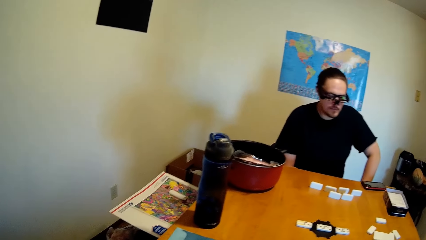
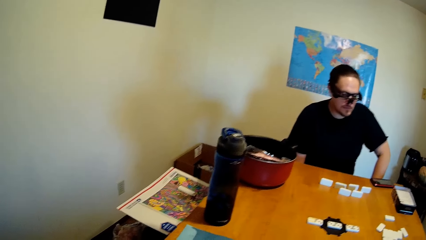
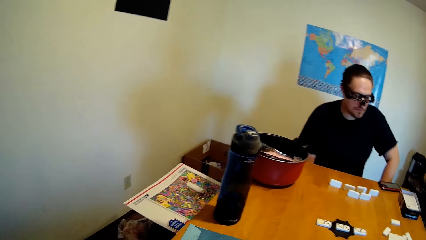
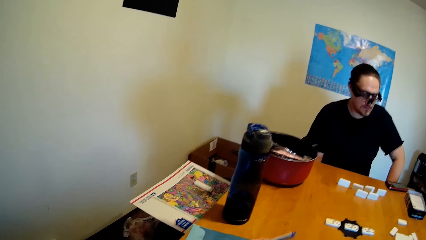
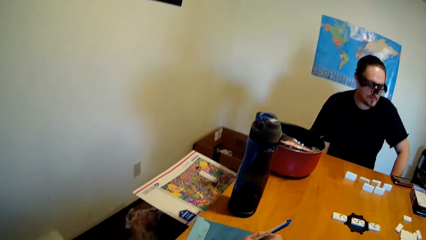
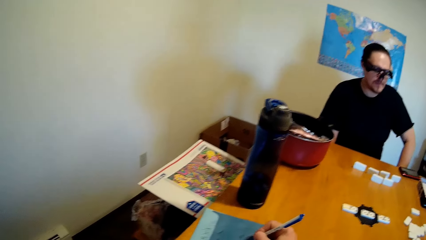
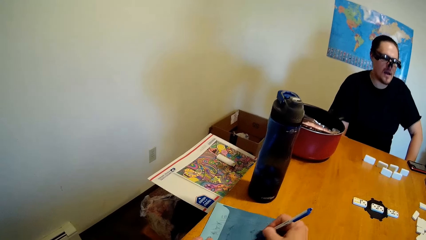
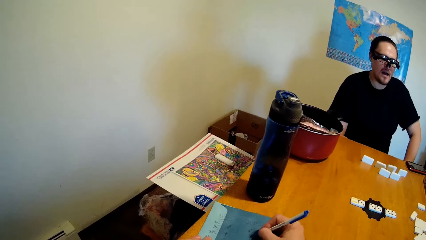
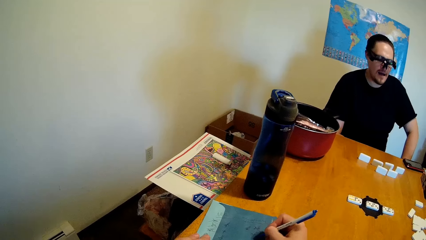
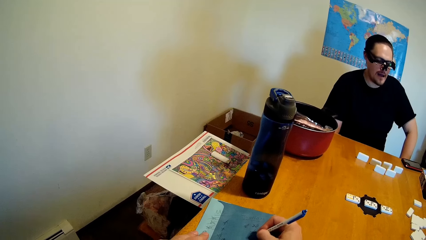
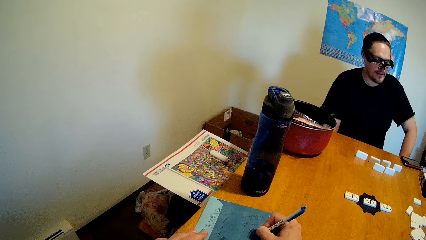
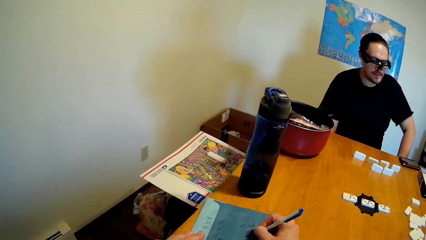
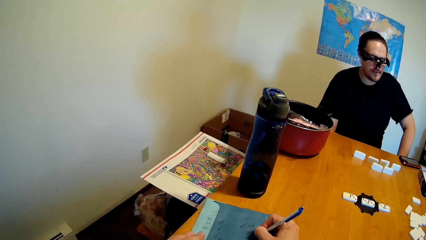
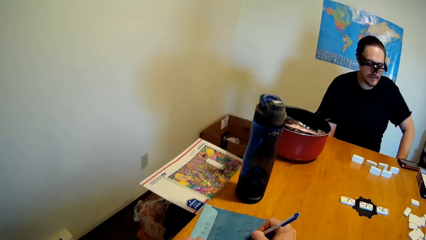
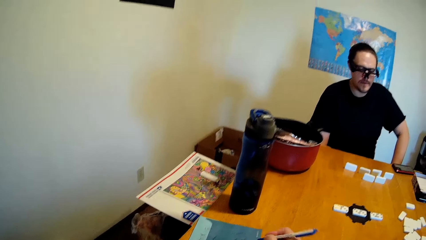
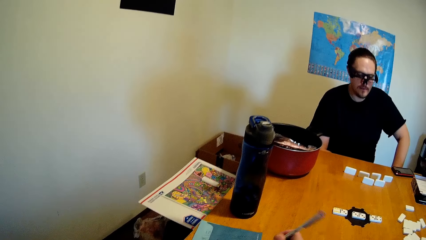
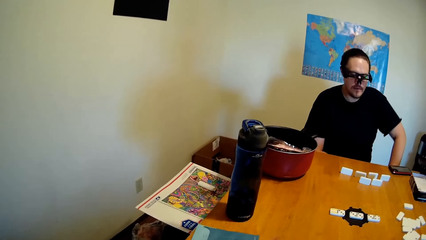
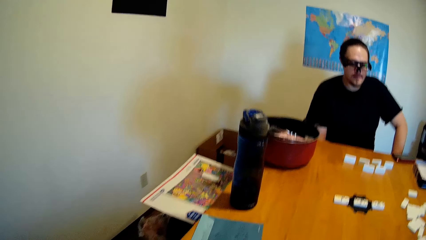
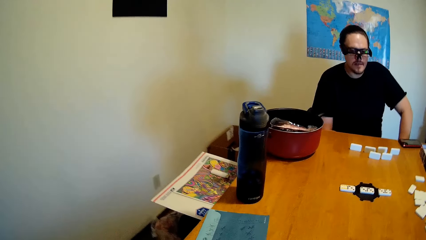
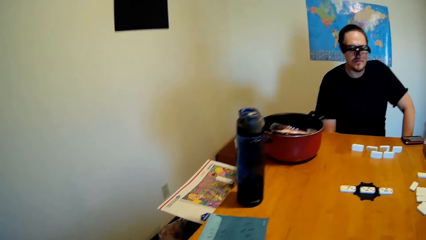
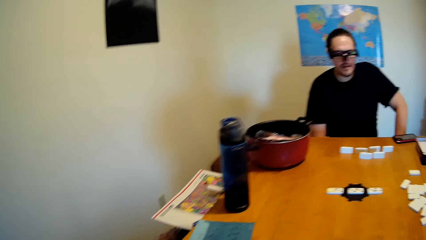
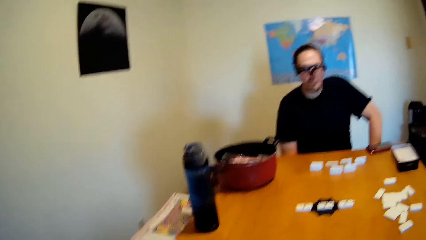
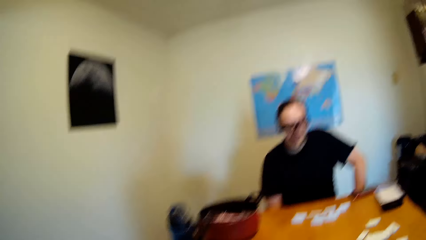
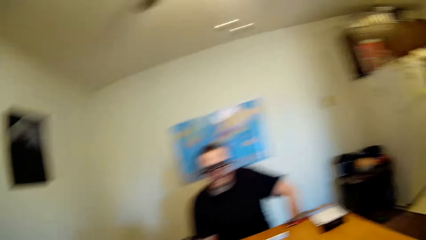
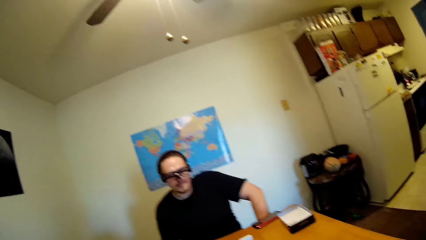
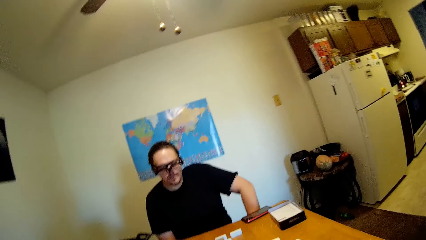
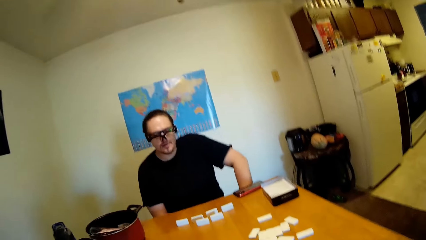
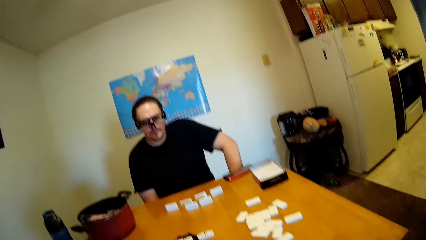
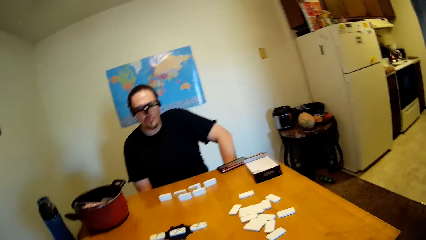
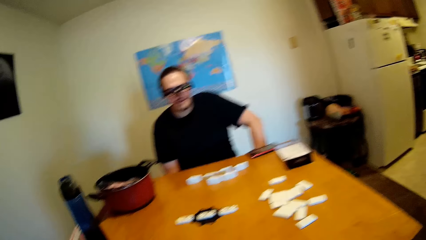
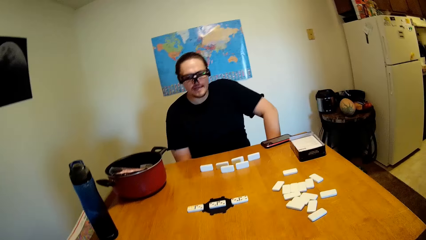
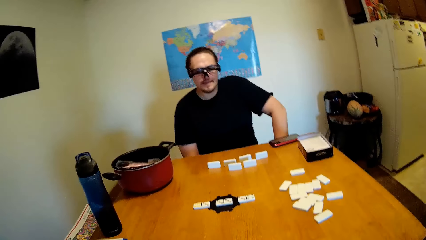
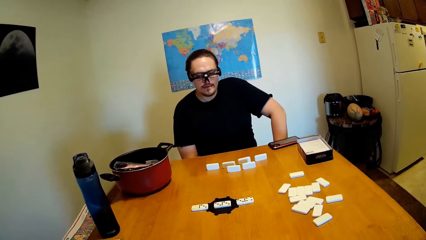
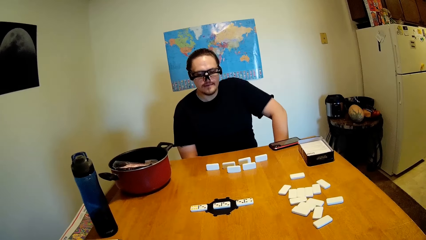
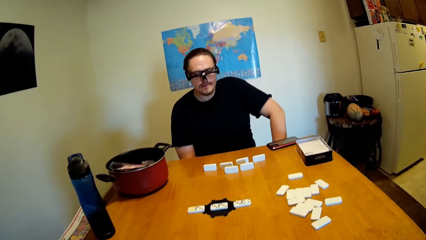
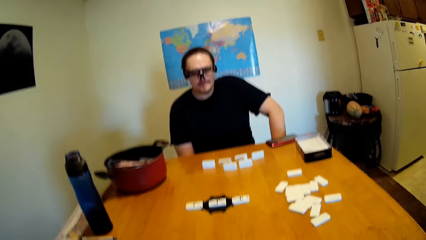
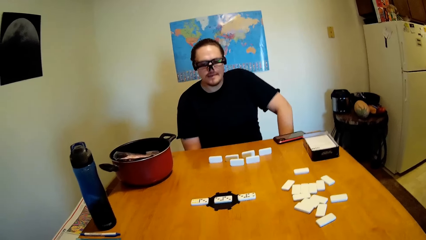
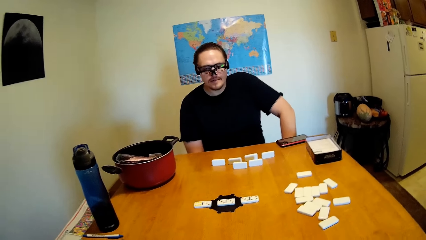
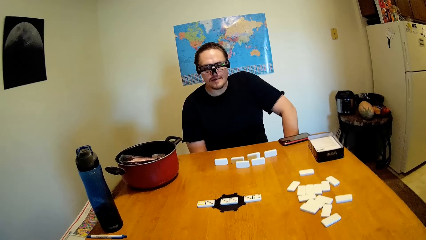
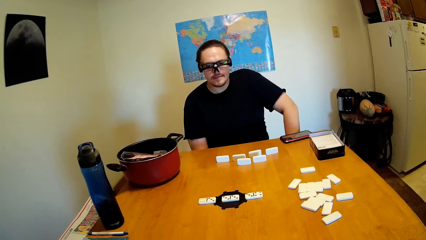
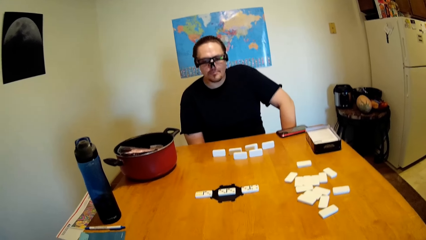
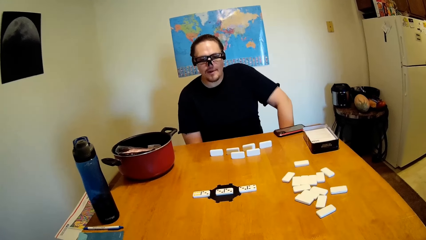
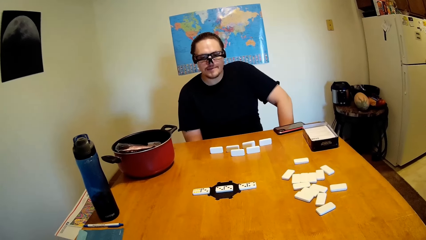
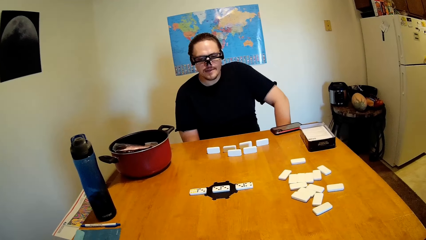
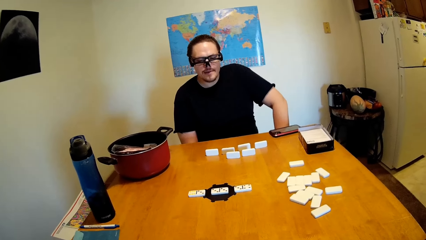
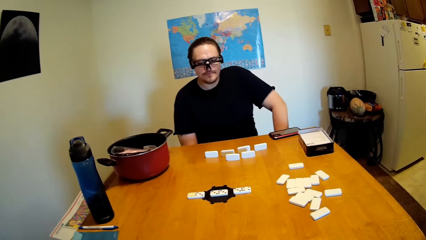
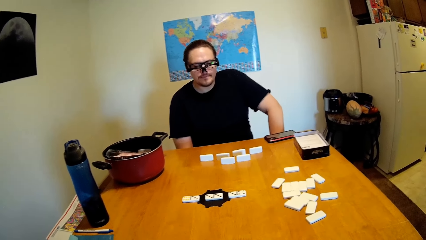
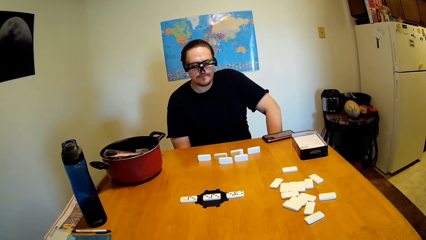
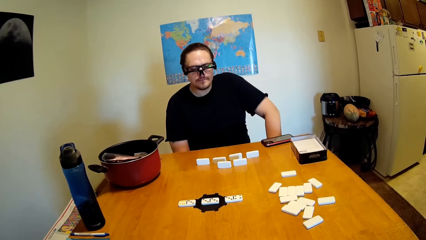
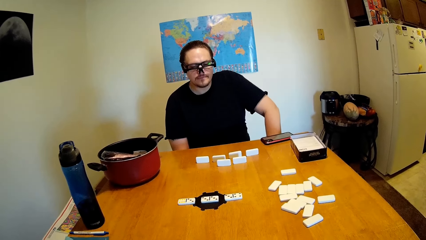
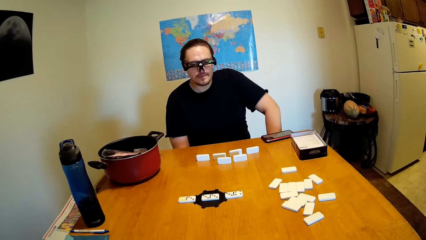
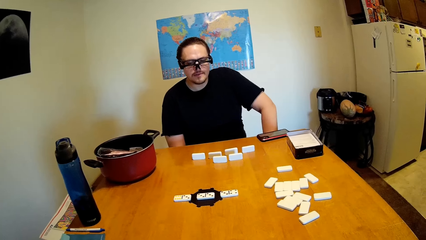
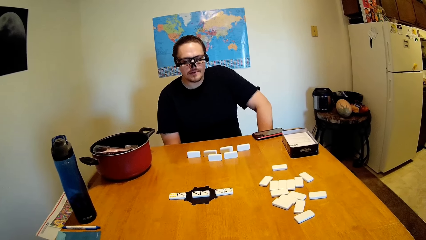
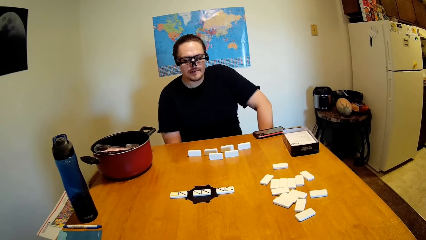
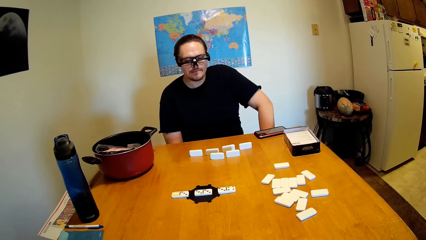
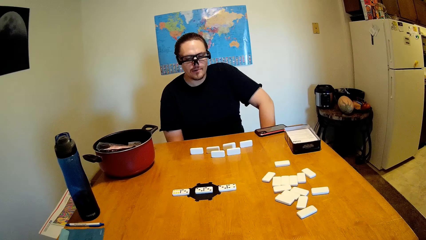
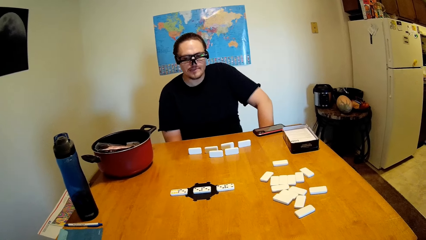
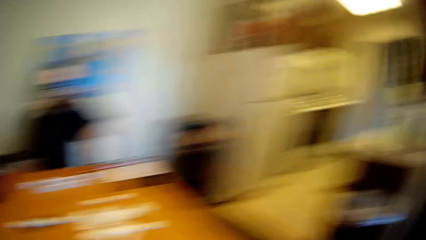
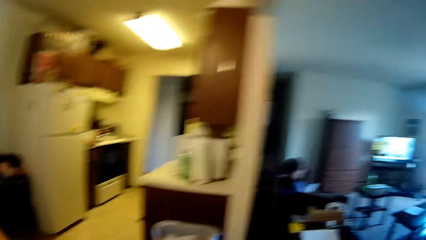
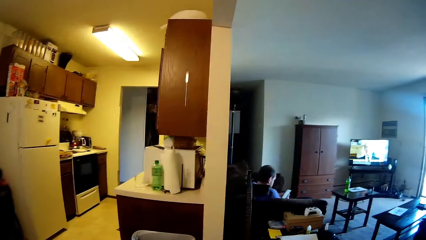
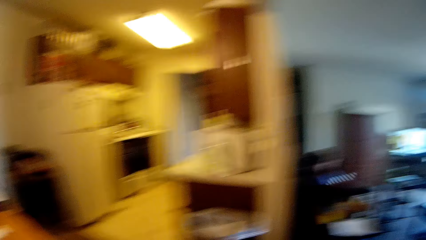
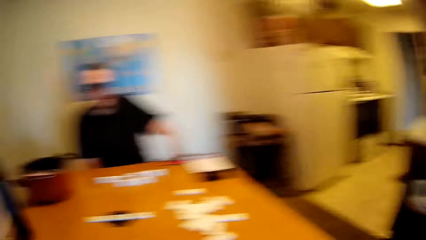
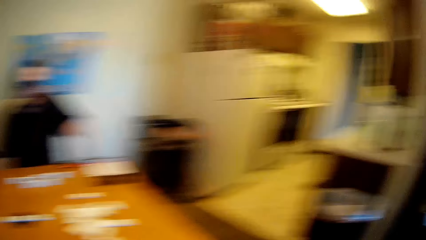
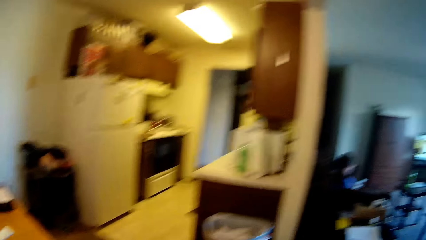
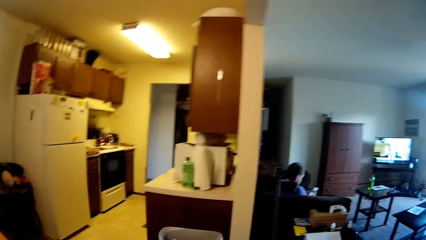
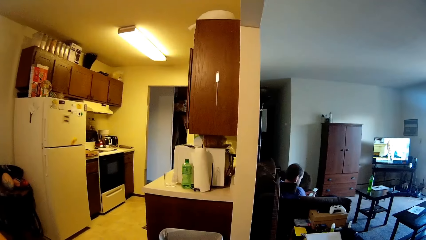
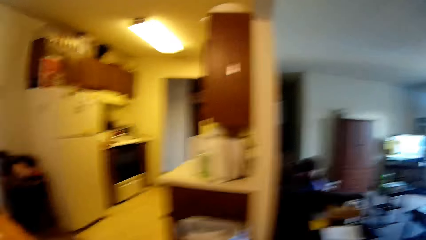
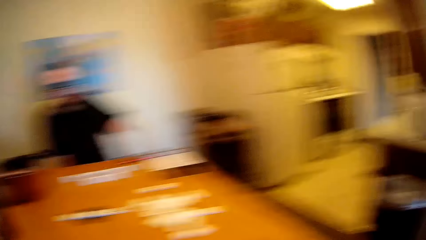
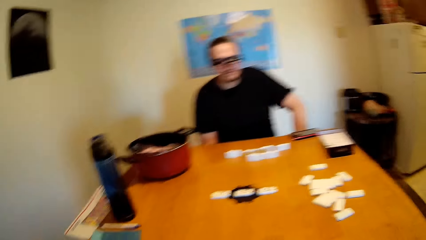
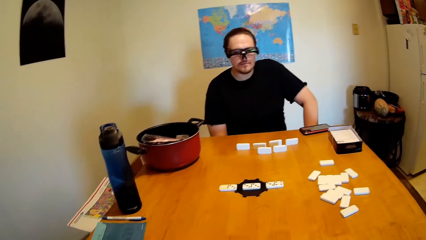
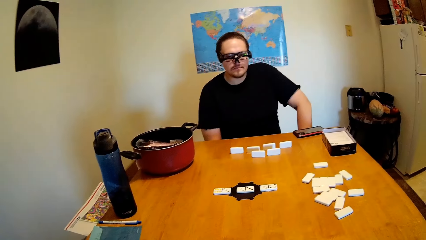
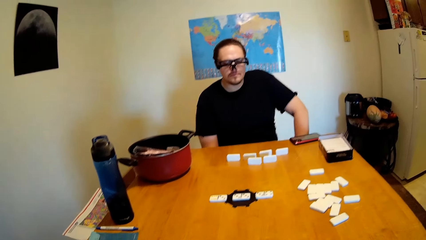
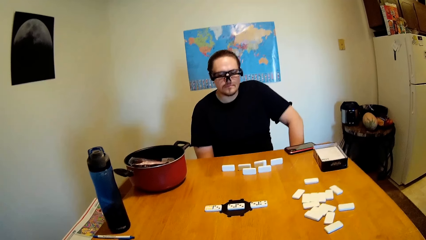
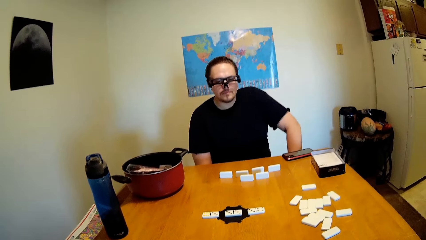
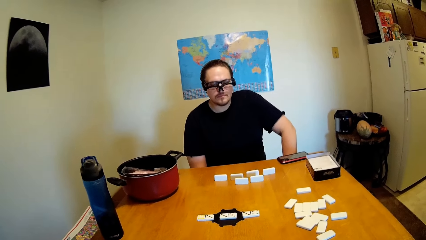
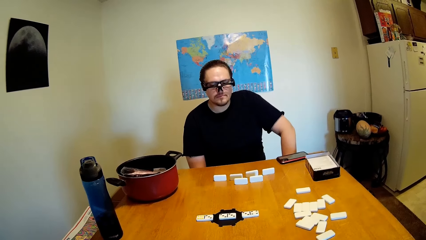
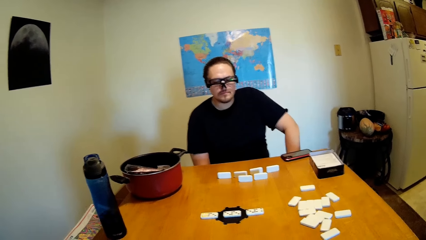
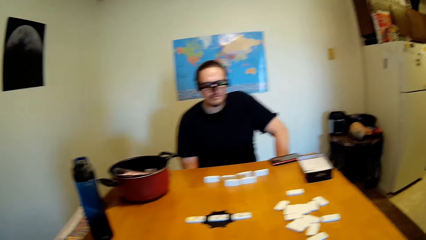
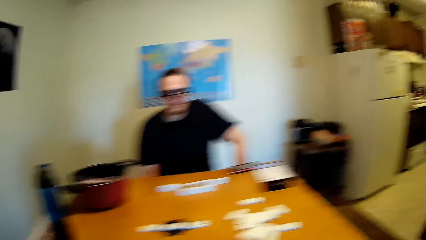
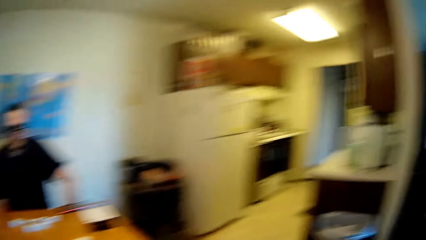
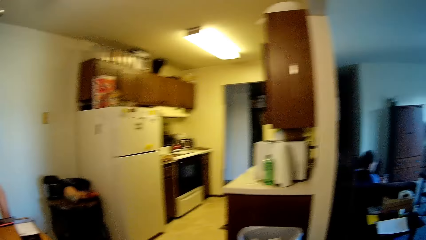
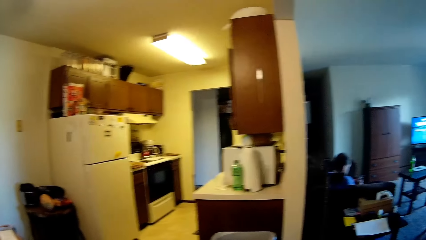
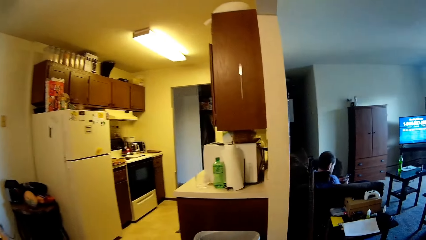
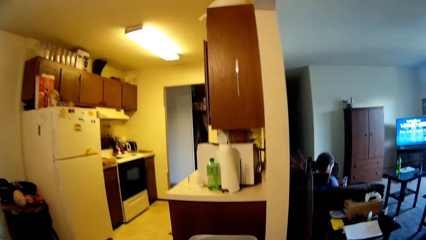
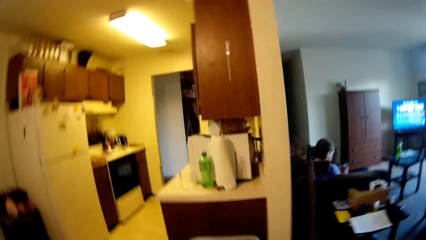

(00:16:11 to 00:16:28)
The camera wearer writes on the paper. A man sits on the sofa. The camera wearer looks at the TV. They look around. They look at the TV again.
